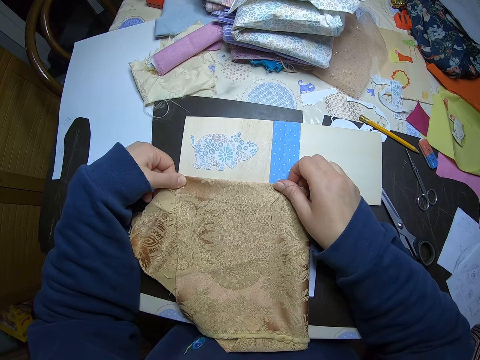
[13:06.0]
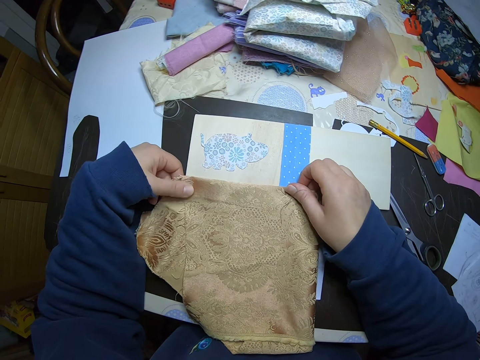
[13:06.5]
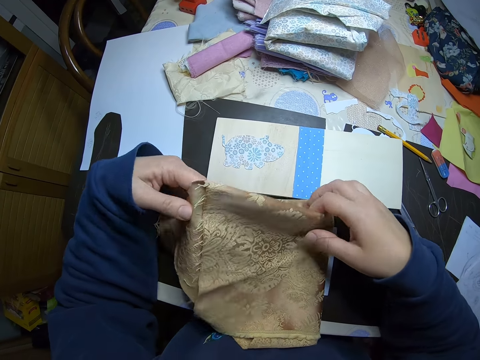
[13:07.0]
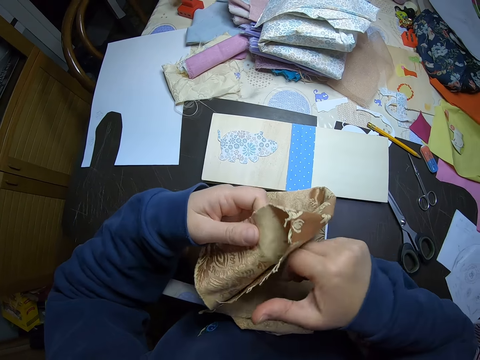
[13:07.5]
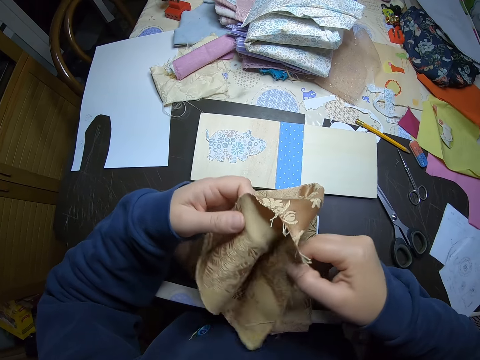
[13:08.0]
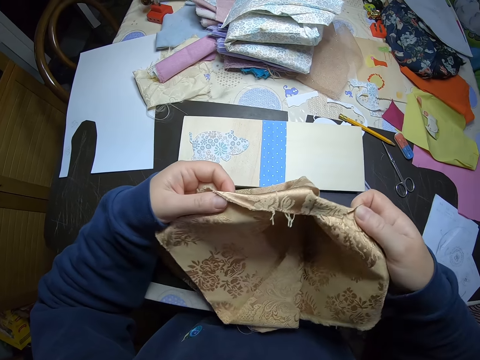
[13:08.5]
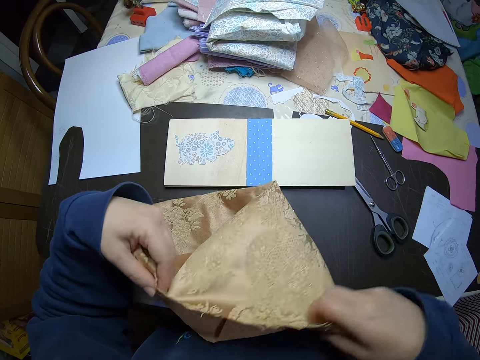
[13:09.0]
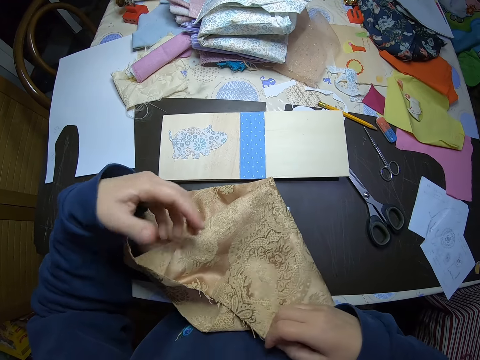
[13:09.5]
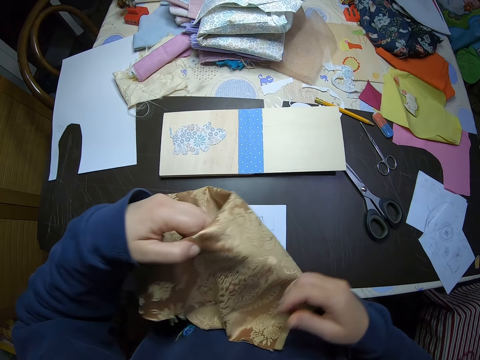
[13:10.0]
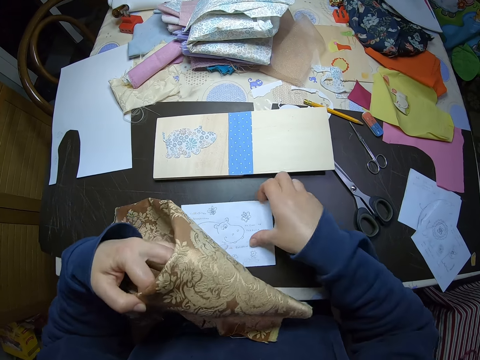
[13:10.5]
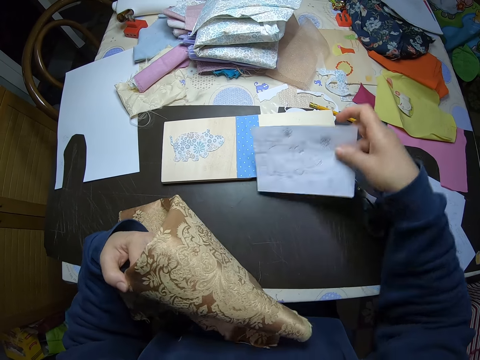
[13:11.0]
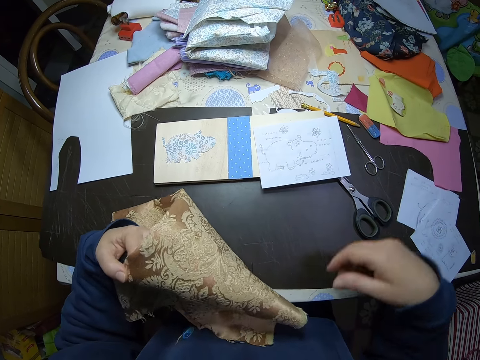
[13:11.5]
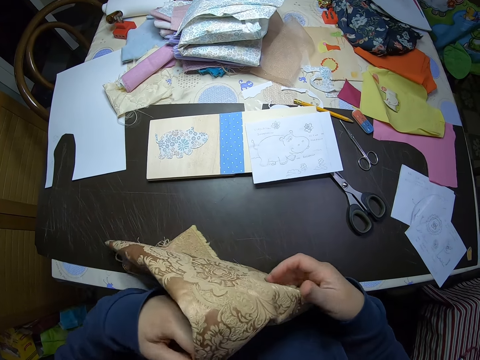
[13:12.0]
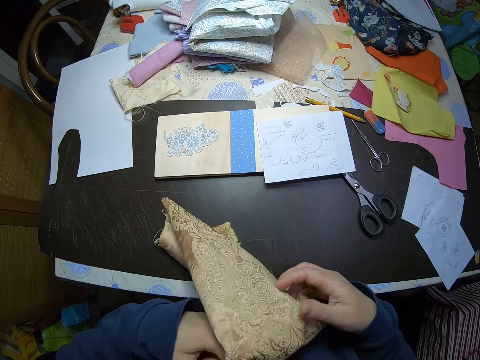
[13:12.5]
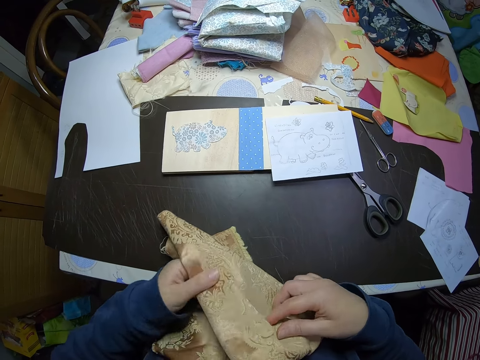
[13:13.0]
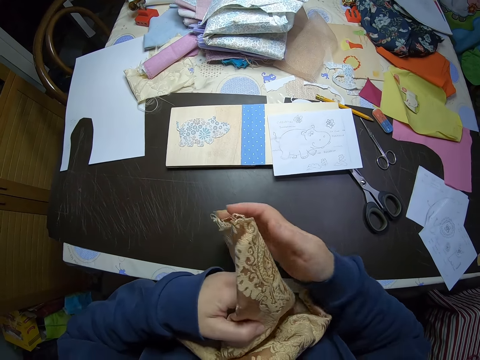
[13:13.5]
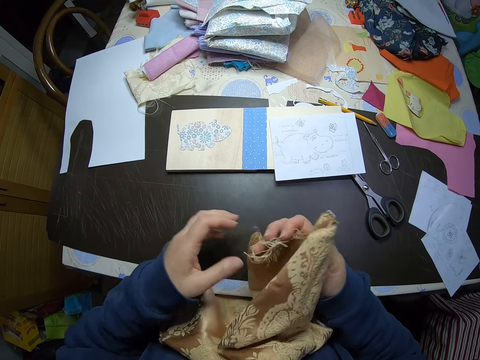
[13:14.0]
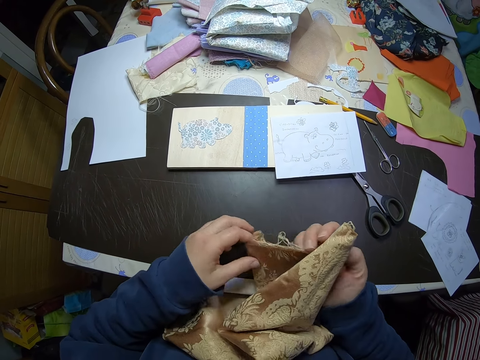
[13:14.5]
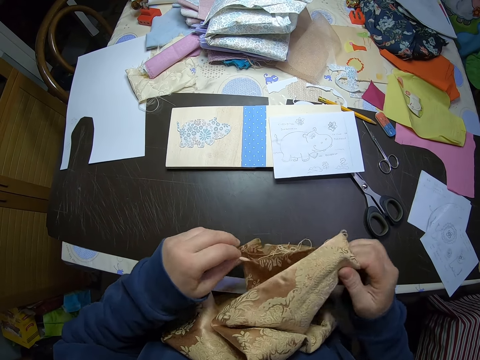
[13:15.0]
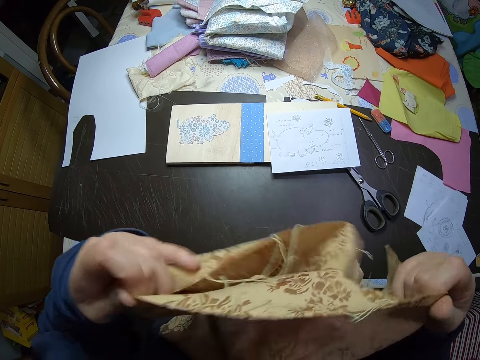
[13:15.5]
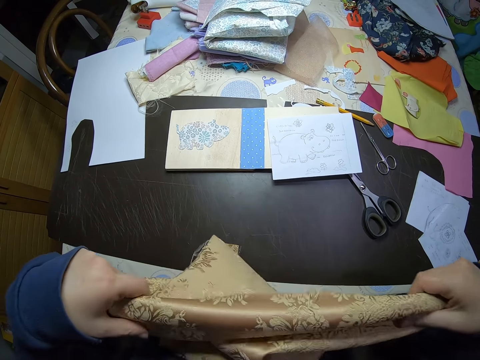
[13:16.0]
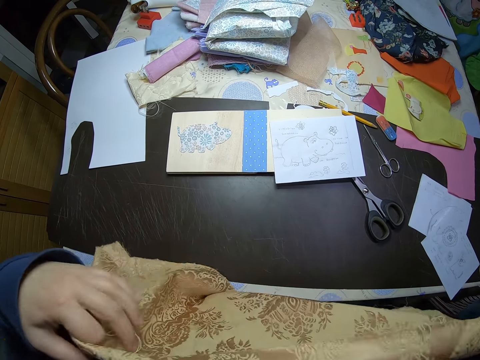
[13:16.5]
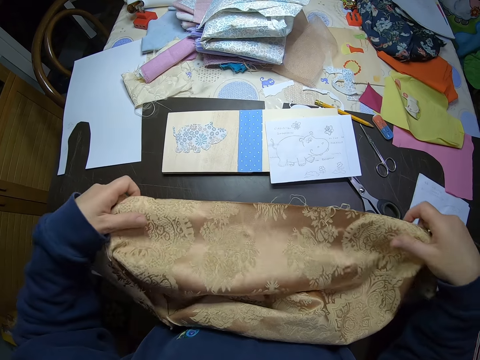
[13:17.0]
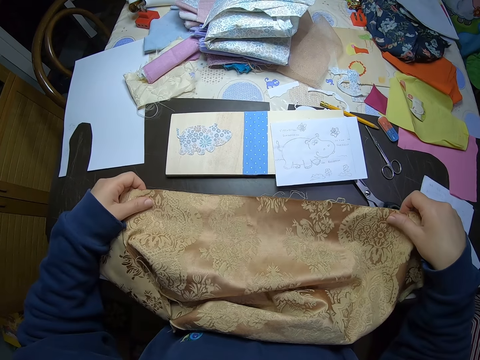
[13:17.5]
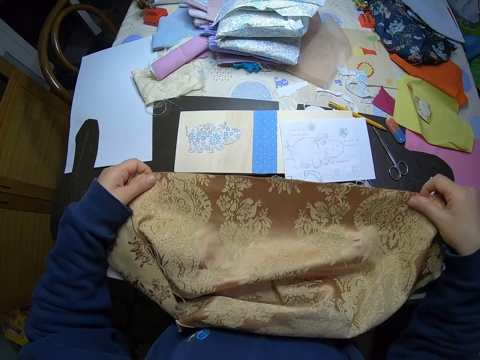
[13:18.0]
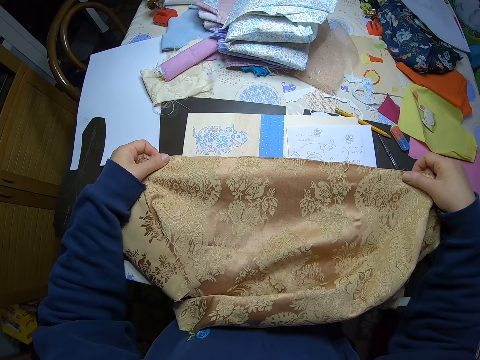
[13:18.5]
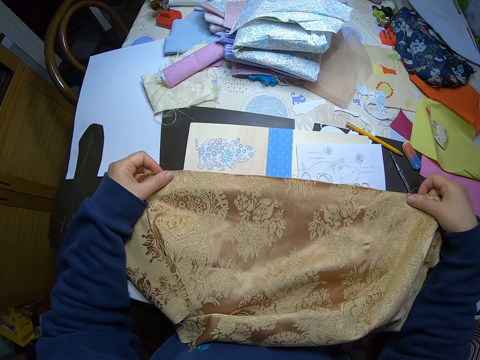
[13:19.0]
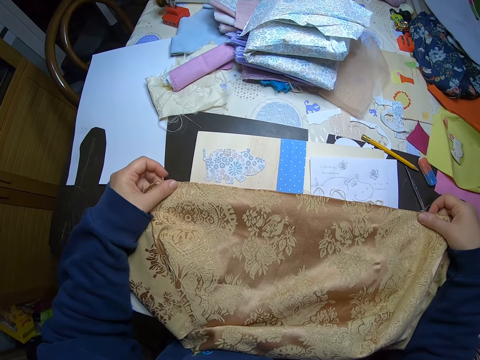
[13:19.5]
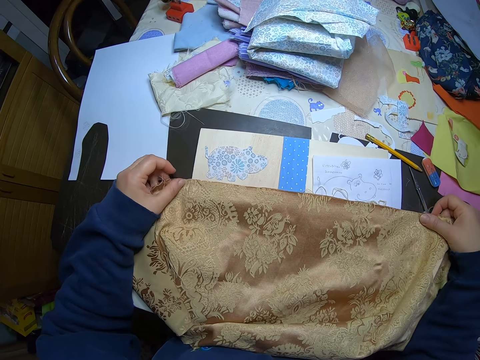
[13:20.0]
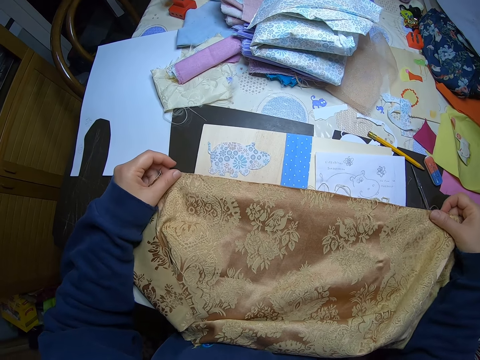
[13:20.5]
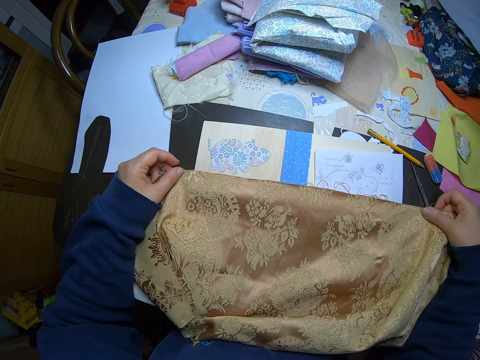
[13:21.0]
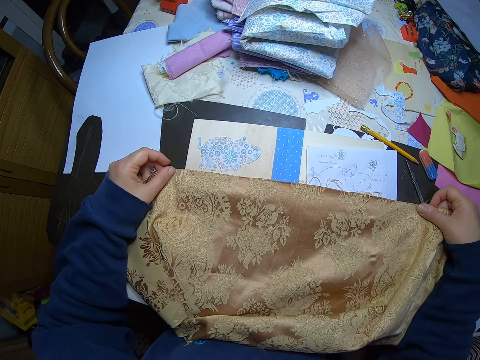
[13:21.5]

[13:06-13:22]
The camera wearer lifts up the cloth from the storybook. They open the cloth with both hands. They drop the cloth on the table. They lift up the cloth from the white paper with drawings. They pick up the white paper with drawings from the table. They drop the white paper with drawings on the storybook. They unfold the cloth with both hands. They place the cloth on the table. They place the cloth on the storybook. They align the cloth to the storybook.

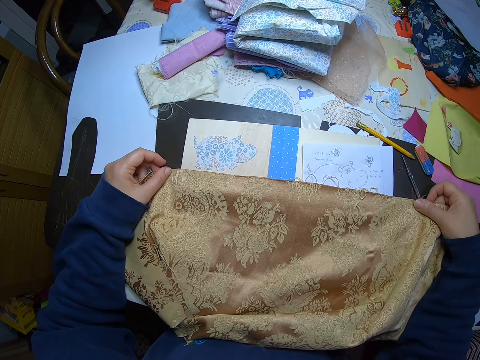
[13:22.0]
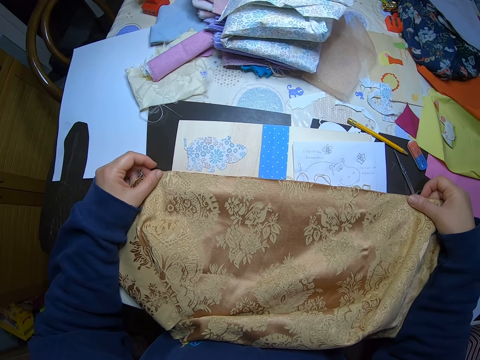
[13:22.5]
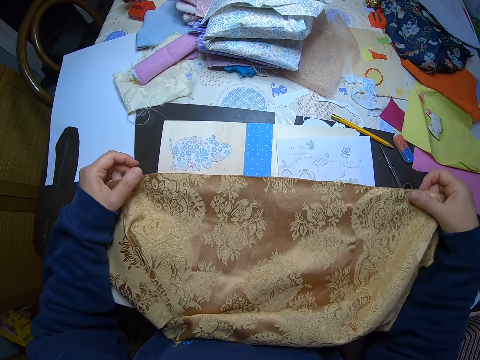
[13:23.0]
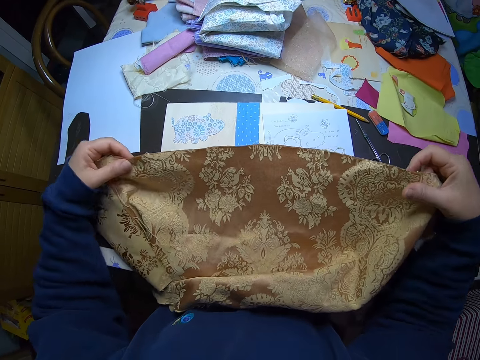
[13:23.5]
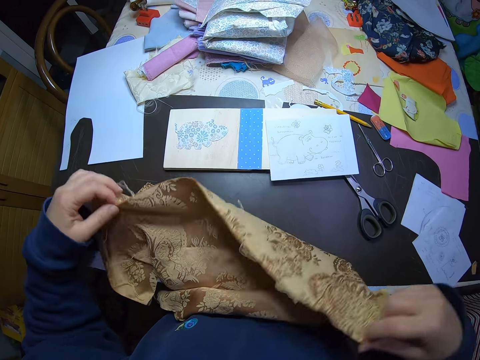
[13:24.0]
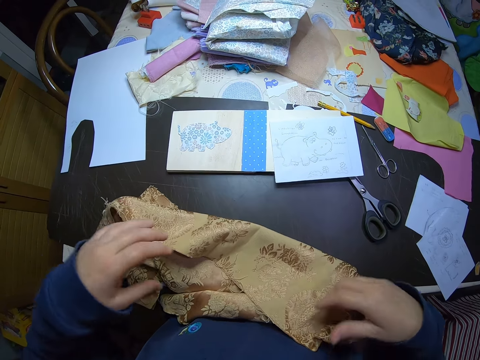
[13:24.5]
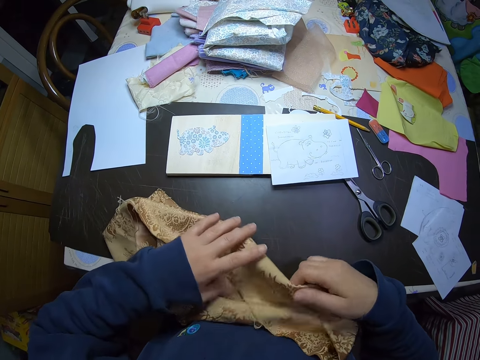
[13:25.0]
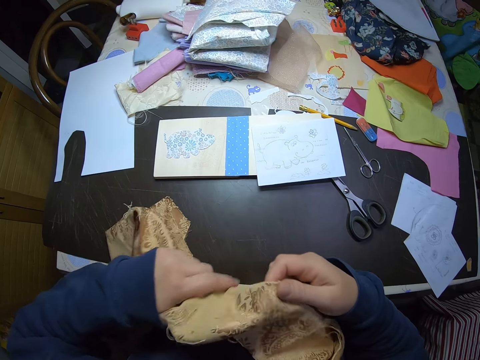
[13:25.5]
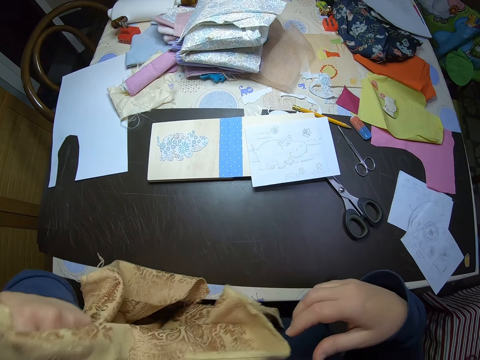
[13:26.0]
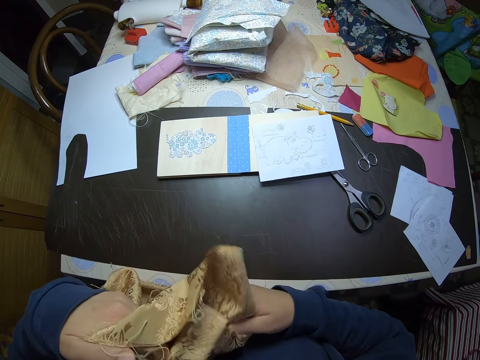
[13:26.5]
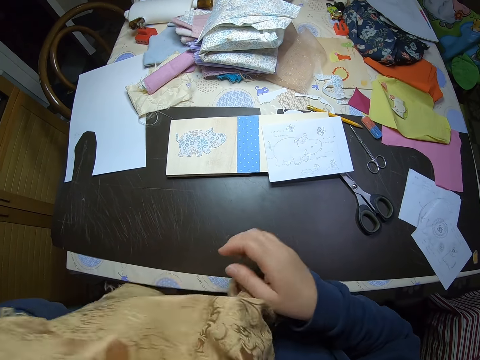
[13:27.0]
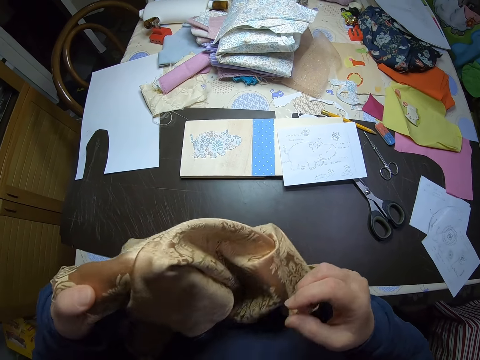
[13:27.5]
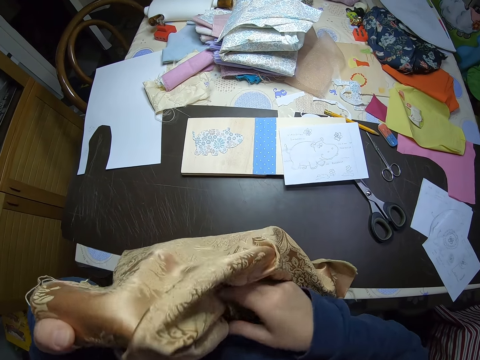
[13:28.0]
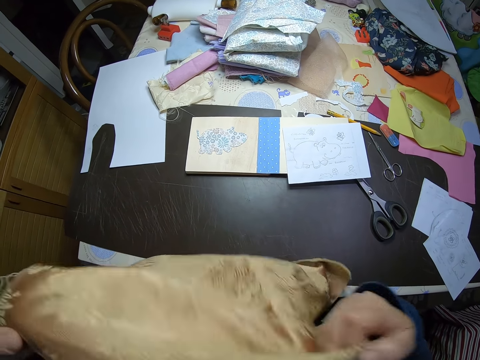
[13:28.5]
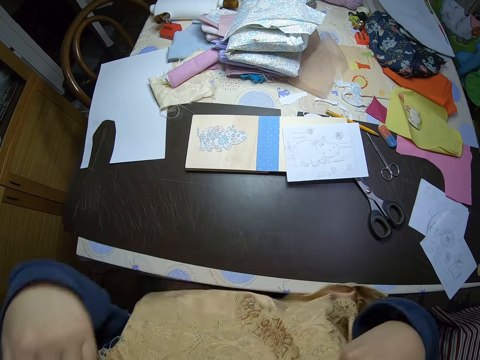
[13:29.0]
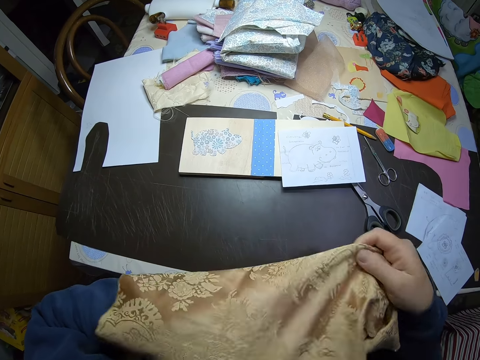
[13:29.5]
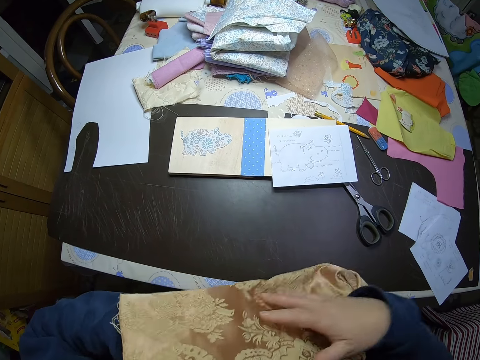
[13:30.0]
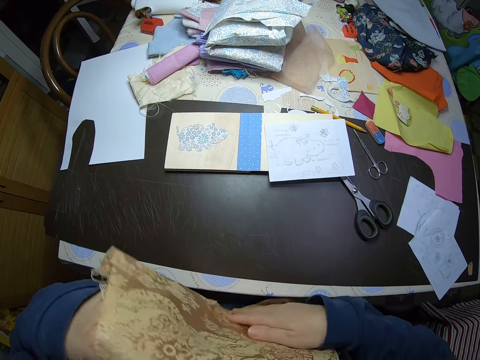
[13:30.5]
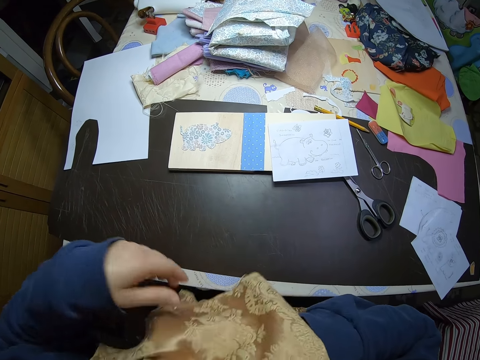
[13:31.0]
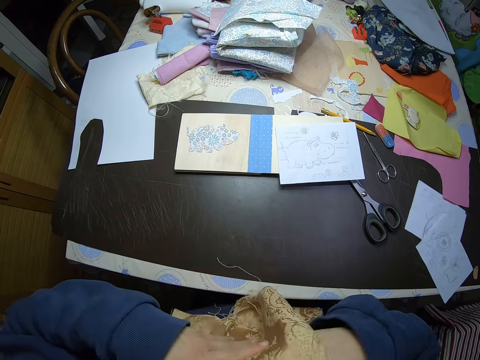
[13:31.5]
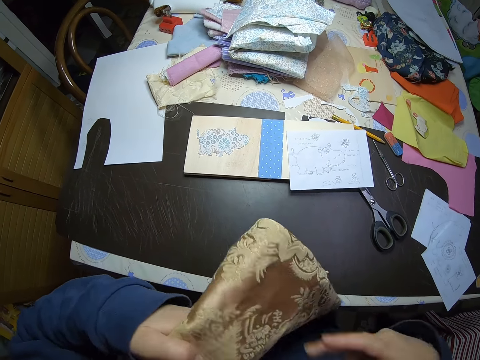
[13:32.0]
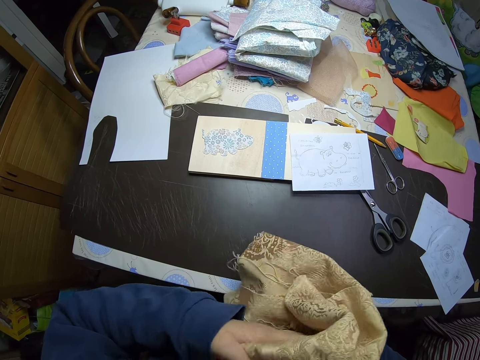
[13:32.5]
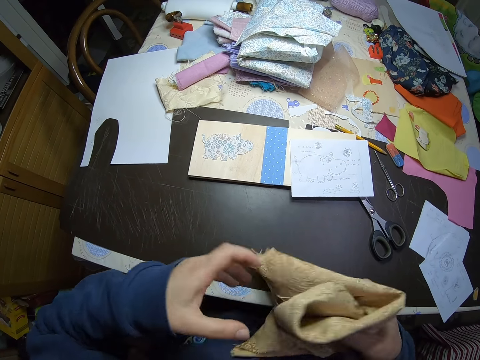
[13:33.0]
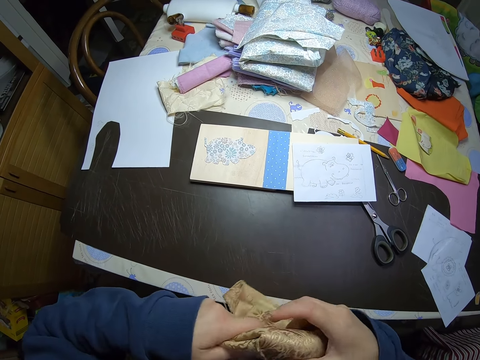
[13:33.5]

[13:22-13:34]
The camera wearer folds a piece of cloth. They pick up the piece of cloth. They fold the piece of cloth.
